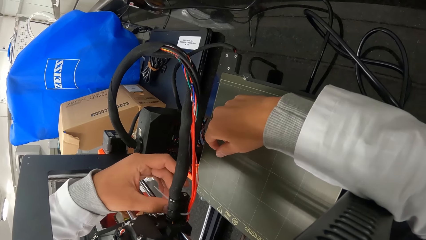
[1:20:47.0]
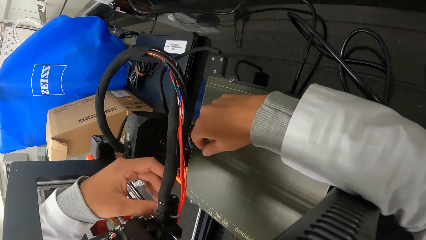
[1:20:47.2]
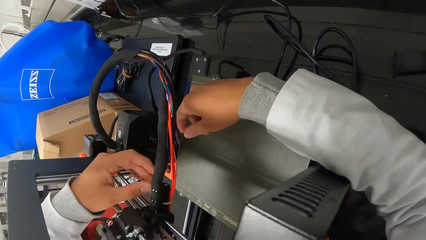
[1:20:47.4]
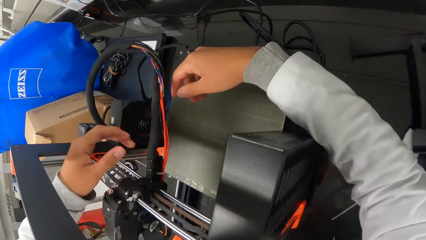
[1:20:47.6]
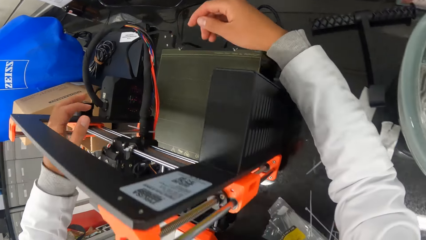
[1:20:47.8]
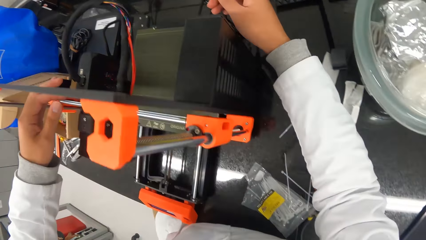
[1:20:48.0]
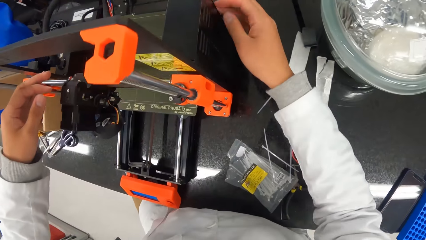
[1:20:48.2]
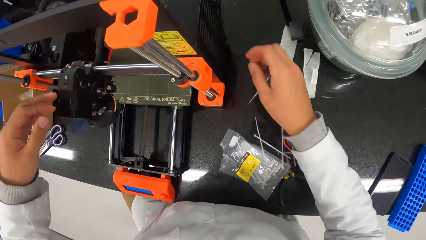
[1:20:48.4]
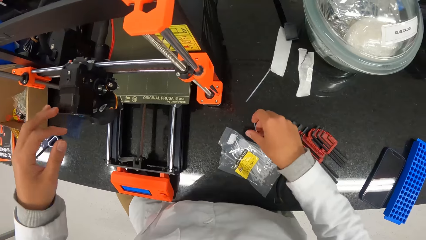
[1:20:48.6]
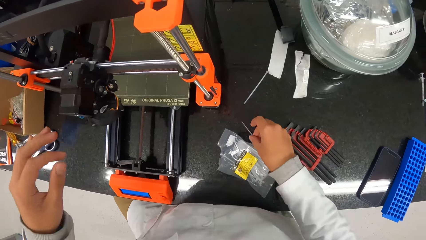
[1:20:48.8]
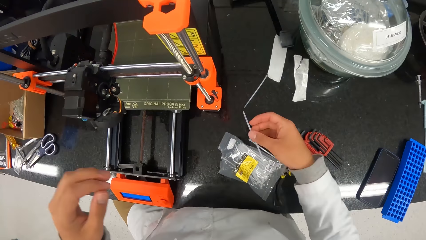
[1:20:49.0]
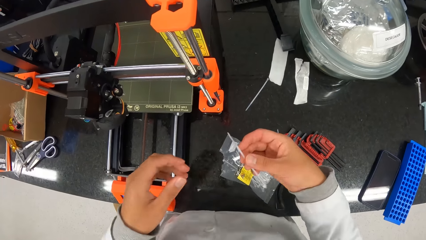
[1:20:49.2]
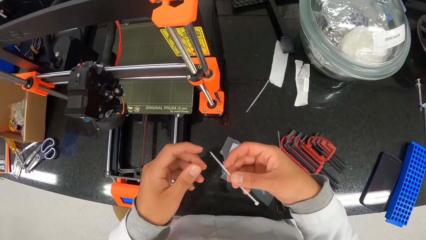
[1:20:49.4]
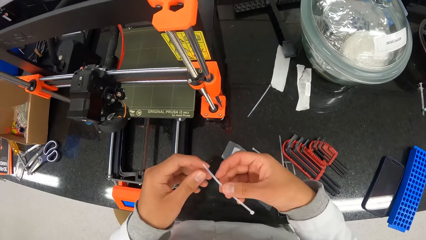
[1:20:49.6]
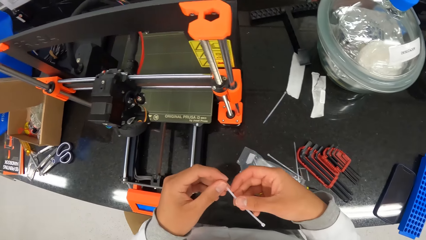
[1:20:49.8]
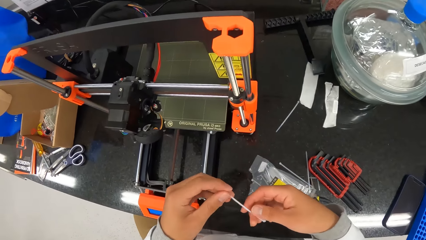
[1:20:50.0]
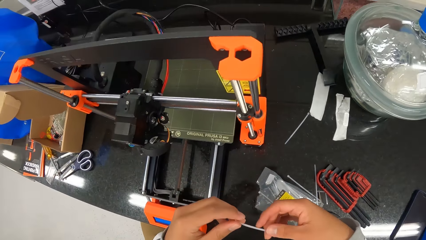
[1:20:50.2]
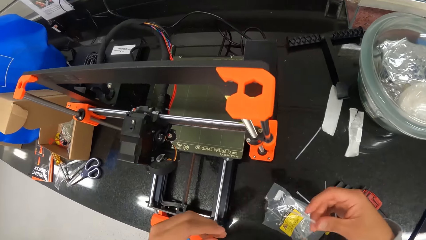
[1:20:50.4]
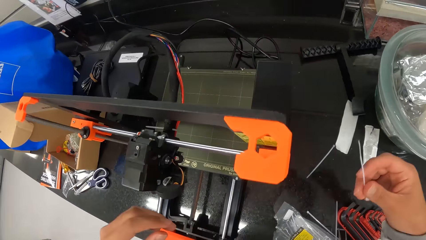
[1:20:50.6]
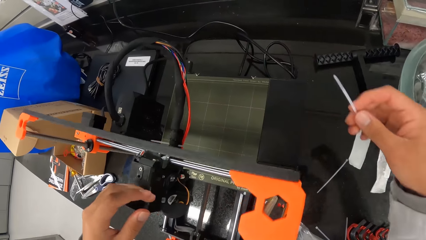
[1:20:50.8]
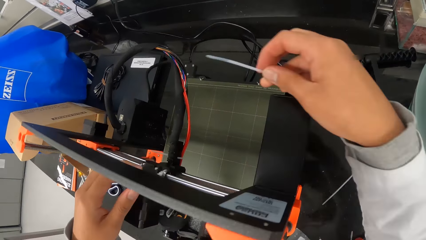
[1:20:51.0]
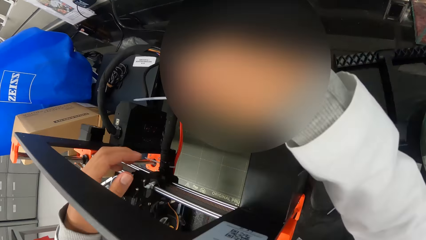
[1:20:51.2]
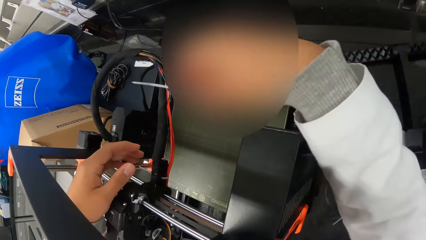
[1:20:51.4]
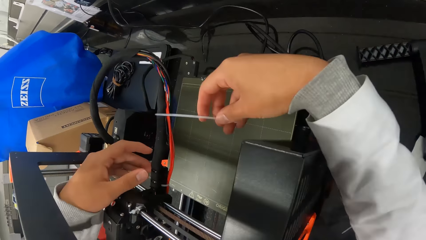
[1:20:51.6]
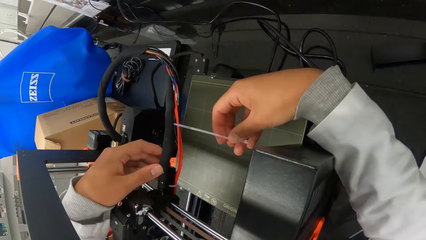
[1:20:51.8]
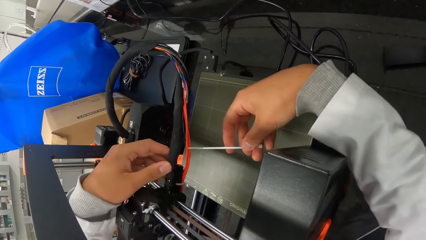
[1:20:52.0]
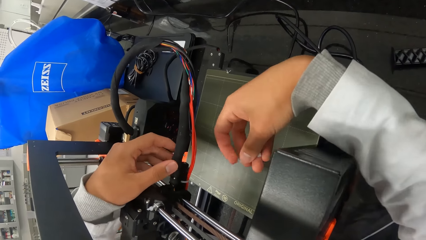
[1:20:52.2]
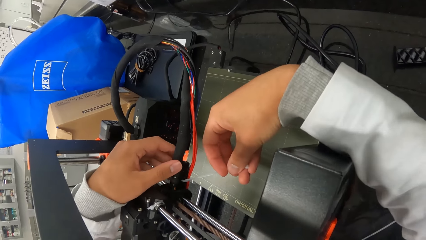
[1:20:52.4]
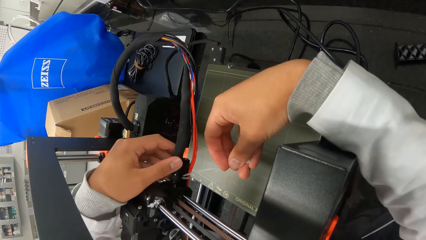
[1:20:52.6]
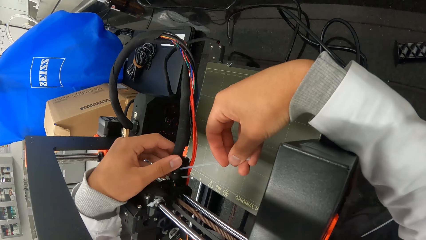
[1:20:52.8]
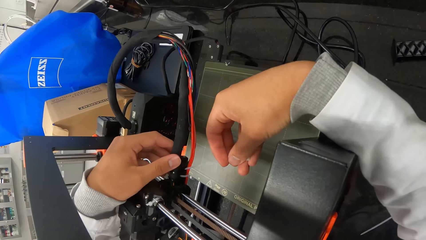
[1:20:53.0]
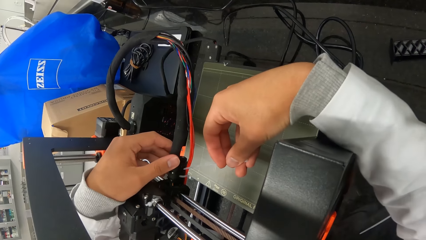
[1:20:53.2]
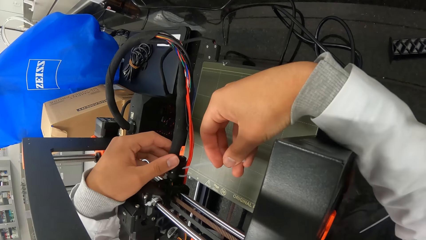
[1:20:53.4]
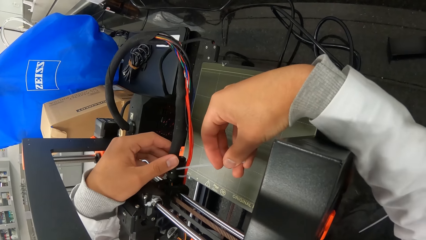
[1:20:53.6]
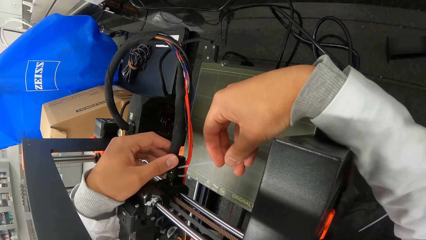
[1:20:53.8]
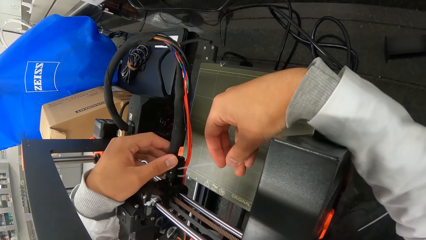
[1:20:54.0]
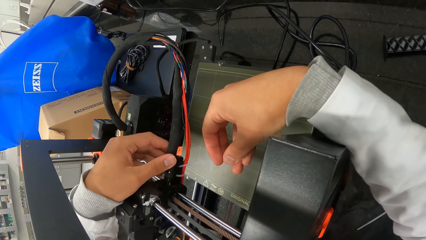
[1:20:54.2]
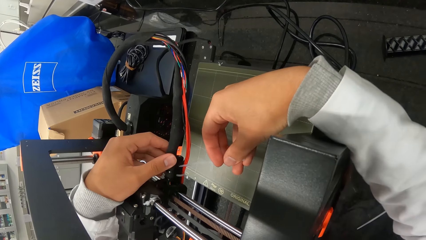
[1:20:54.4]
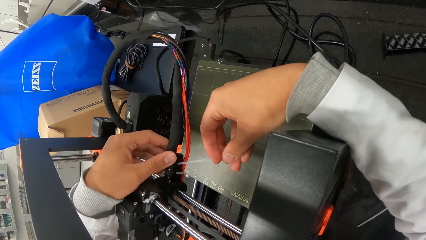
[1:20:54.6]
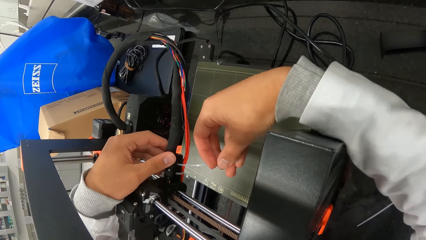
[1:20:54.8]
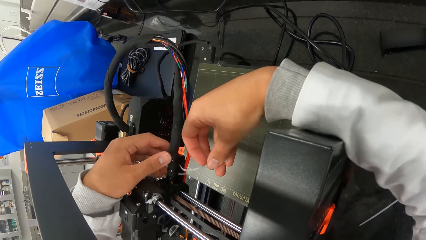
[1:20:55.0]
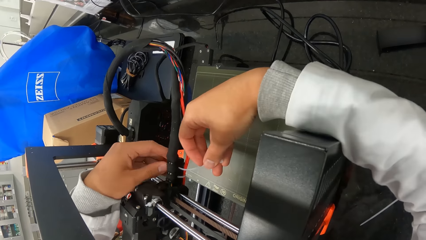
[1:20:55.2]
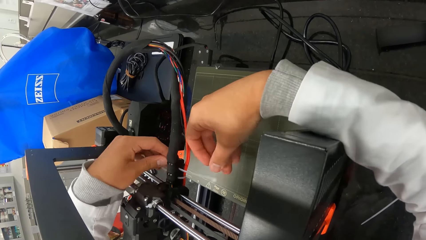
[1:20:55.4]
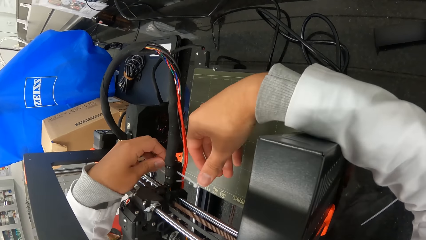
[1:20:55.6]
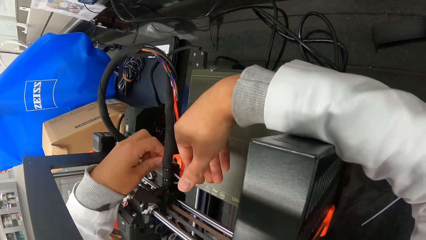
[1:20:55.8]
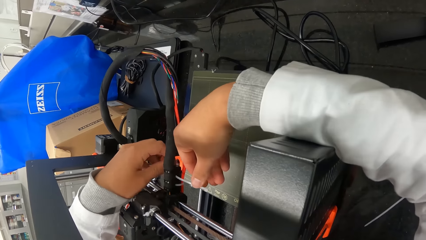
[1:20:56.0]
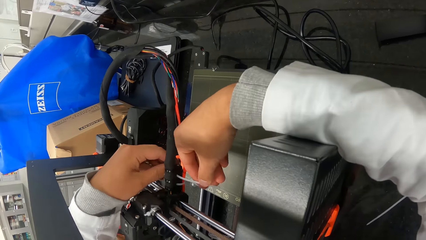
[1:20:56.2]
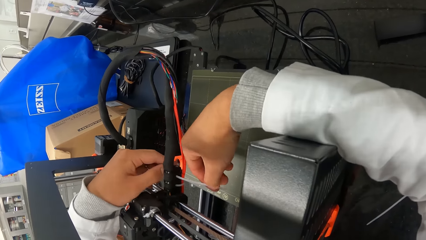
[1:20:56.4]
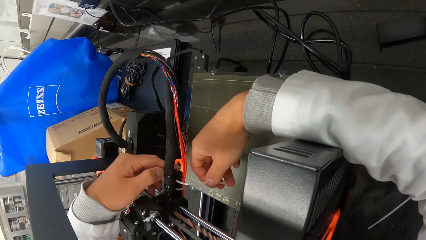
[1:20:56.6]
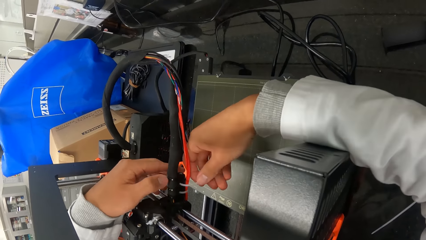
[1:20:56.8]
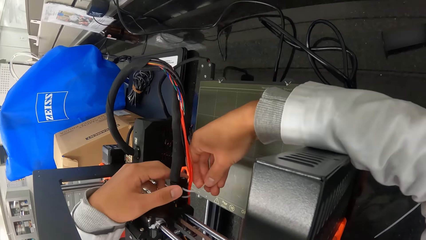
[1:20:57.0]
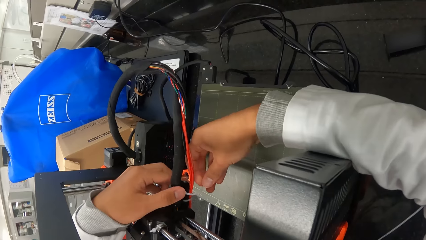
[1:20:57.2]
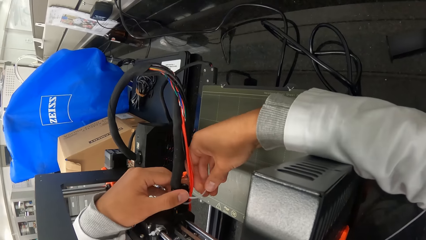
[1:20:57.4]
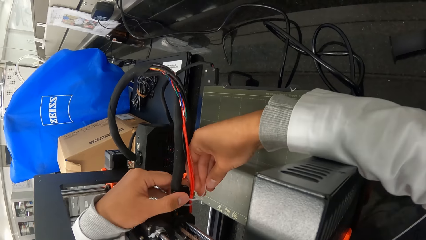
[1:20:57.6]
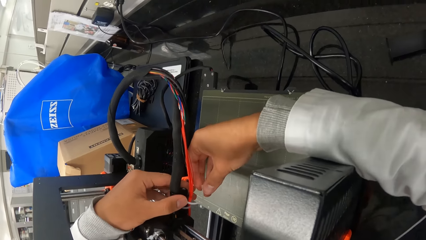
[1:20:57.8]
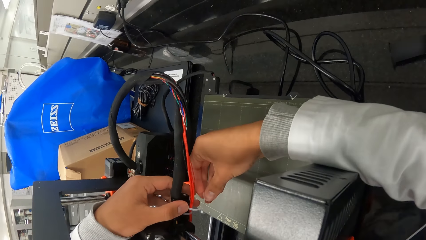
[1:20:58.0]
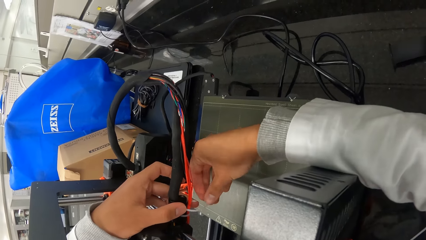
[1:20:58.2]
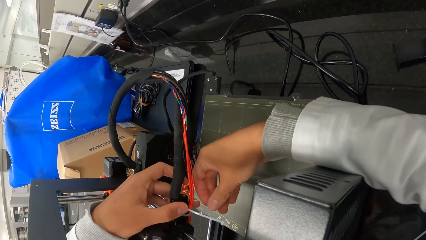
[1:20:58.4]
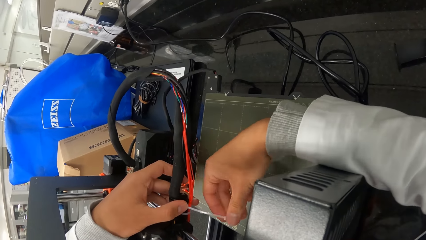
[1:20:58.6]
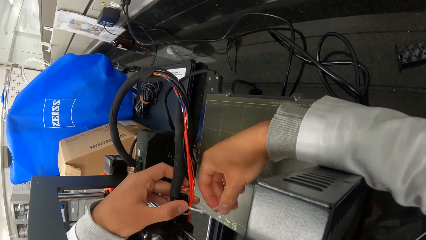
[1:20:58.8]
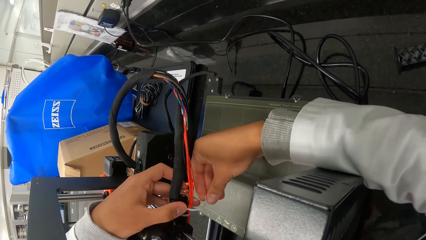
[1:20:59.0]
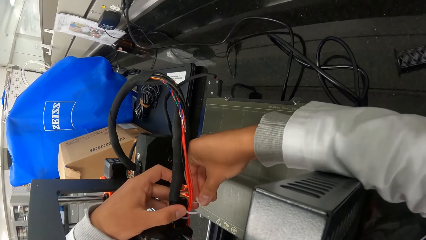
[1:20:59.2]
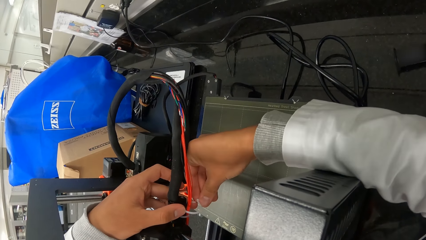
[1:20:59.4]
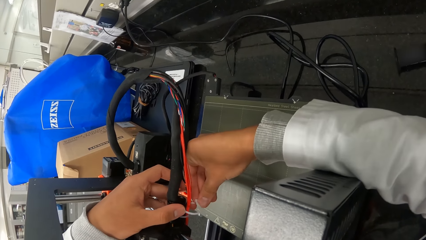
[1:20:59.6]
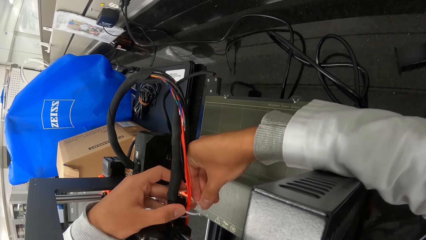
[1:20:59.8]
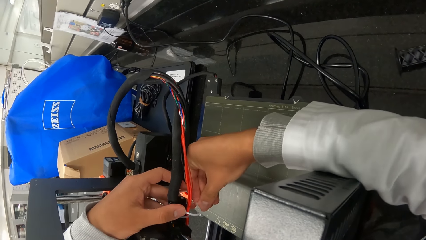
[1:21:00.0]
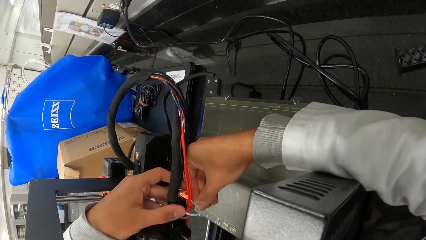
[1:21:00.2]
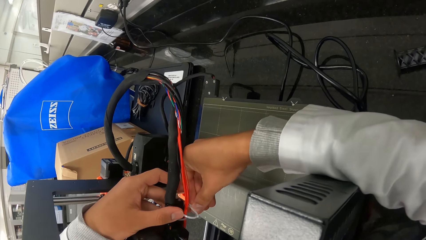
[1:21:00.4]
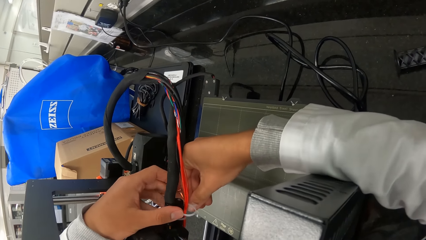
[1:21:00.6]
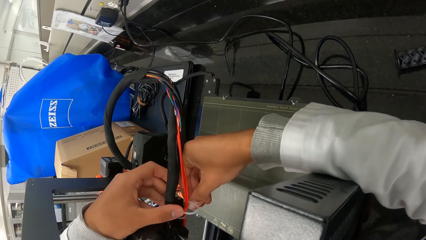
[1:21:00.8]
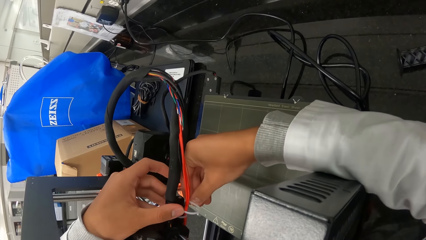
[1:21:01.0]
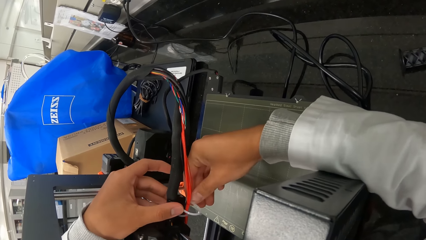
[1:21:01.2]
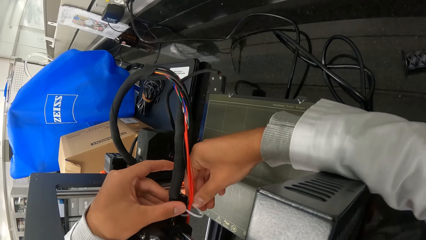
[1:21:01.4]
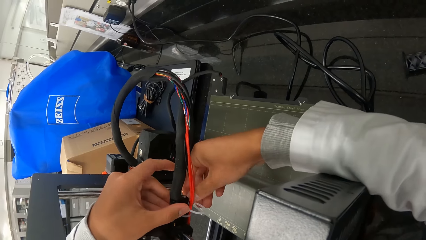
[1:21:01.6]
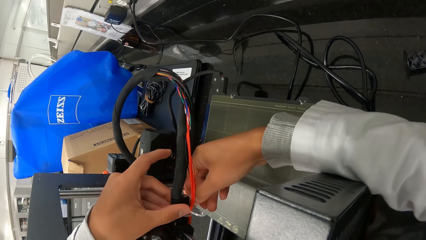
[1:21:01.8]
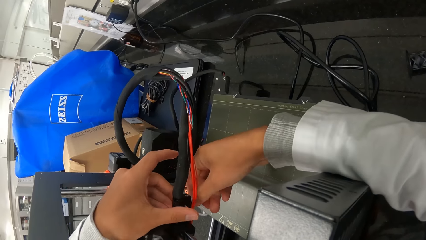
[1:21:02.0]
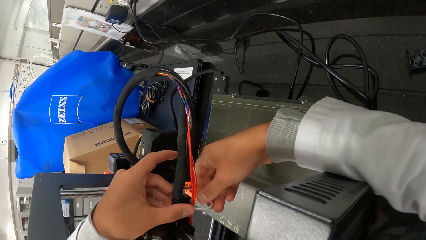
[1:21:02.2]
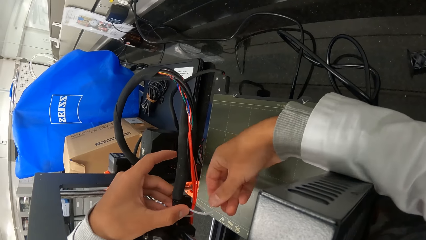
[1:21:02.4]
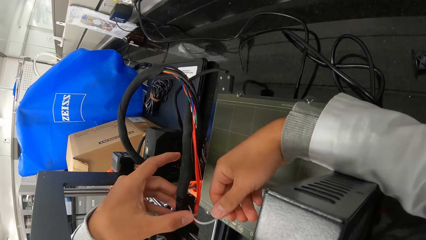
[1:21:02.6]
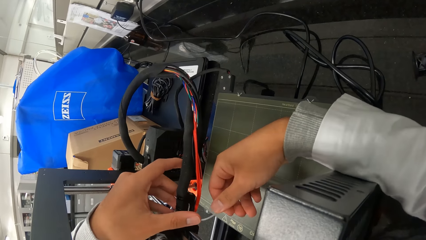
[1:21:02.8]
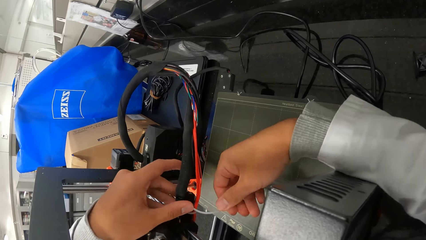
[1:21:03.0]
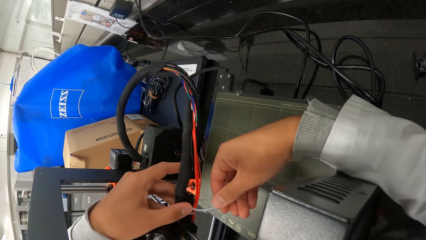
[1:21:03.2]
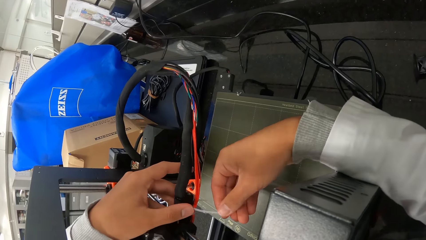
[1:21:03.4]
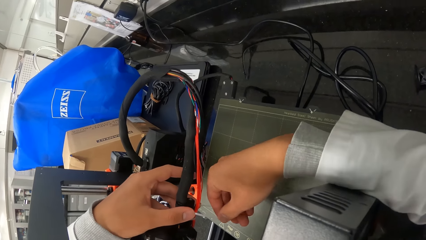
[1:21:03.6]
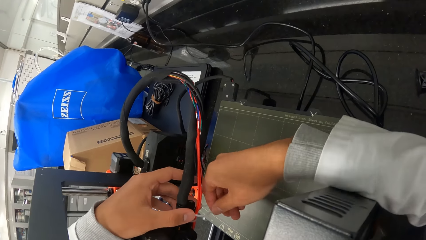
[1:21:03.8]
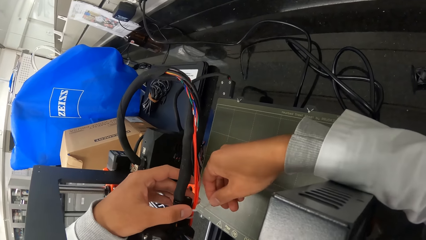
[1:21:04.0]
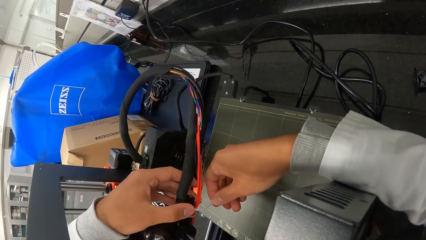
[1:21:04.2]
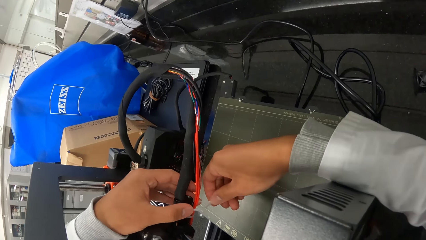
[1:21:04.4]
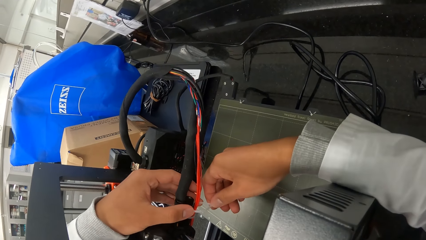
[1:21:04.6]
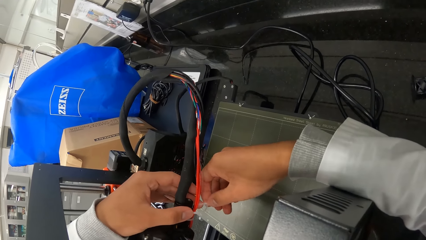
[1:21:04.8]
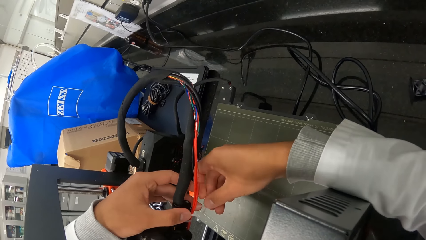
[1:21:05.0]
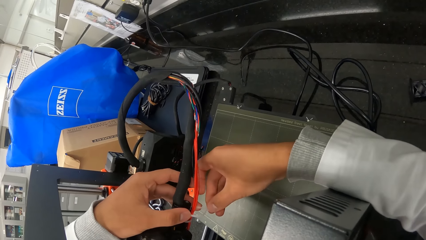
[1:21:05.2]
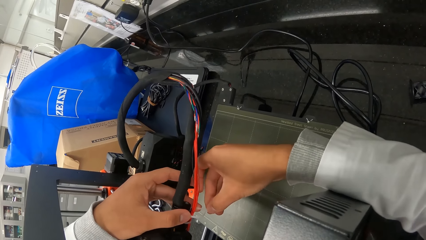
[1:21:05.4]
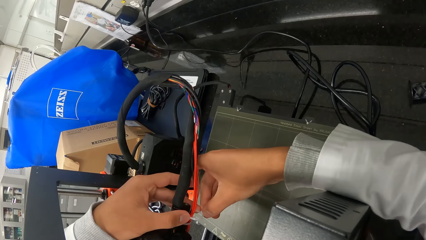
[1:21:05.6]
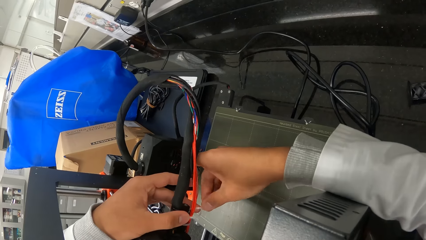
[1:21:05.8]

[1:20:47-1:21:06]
The camera wearer picks up a plastic tie on the table with his right hand. He holds the plastic tie with both hands. He holds the plastic tie with his right hand. He holds the wire with his left hand. He repairs the scanning machine. He inserts the plastic tie into the neck of the wire. He ties the plastic tie with both hands.
